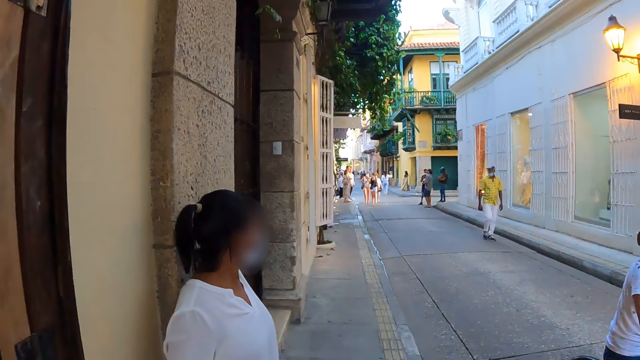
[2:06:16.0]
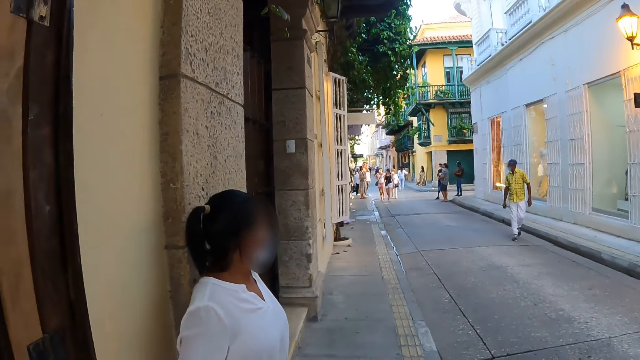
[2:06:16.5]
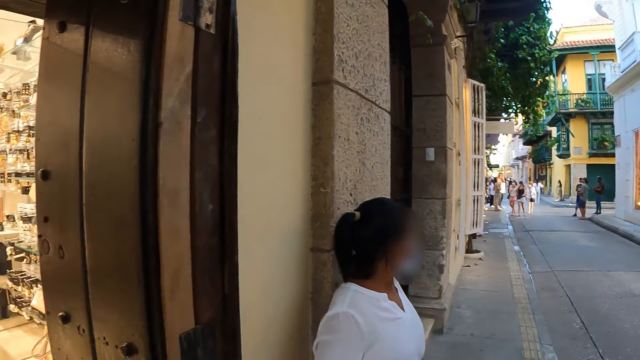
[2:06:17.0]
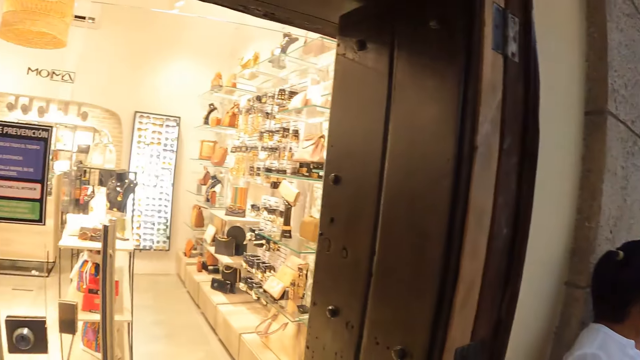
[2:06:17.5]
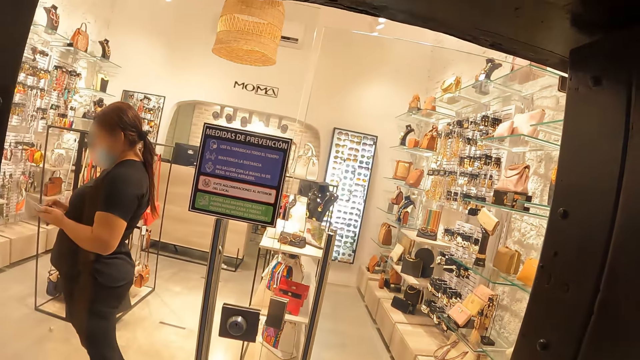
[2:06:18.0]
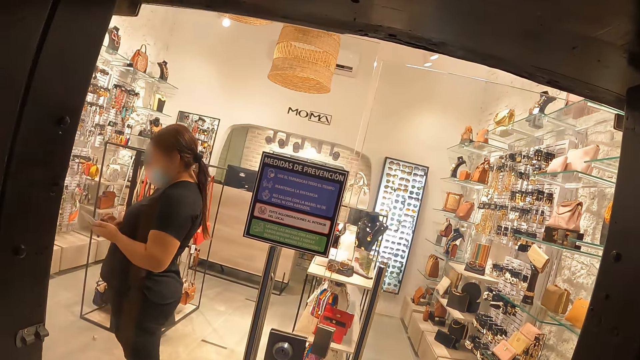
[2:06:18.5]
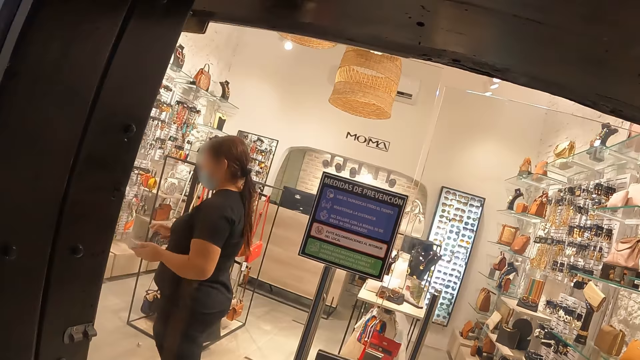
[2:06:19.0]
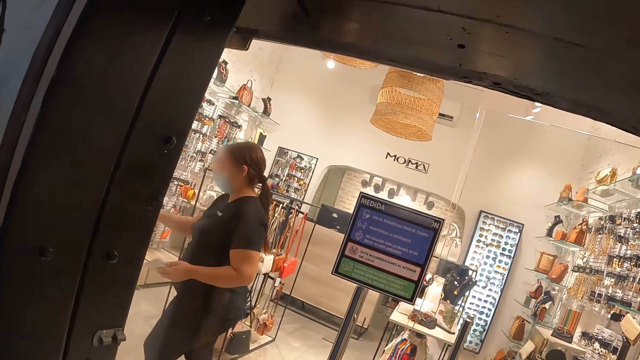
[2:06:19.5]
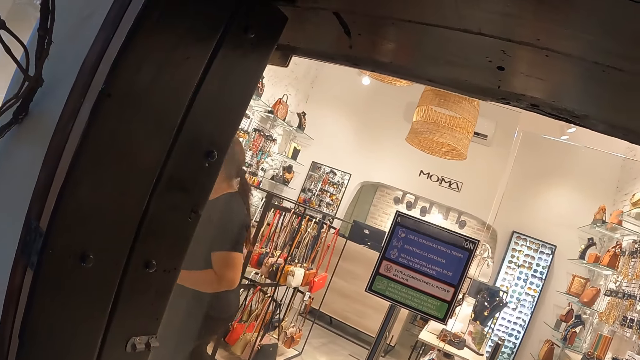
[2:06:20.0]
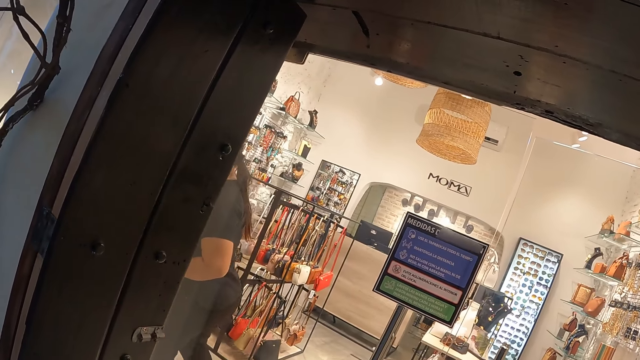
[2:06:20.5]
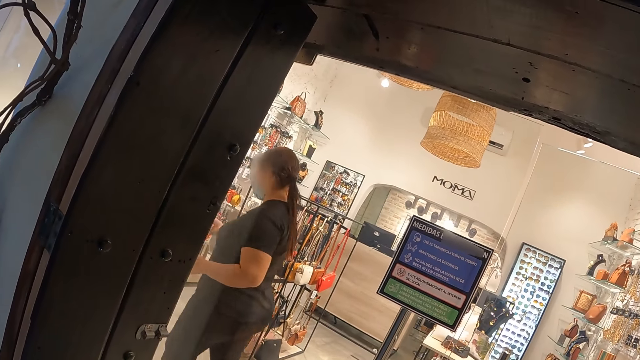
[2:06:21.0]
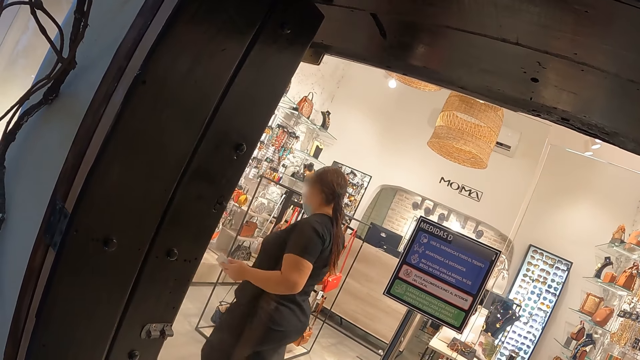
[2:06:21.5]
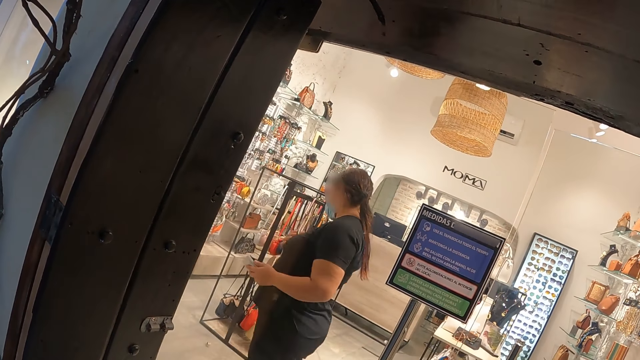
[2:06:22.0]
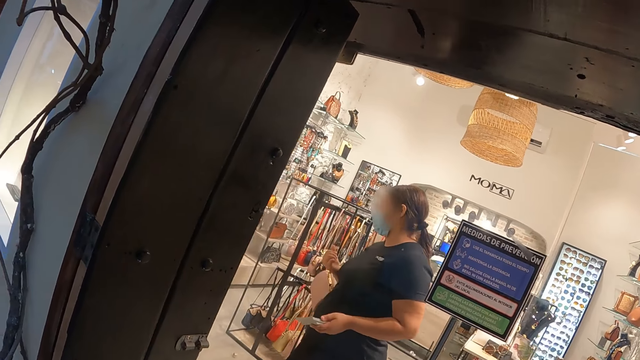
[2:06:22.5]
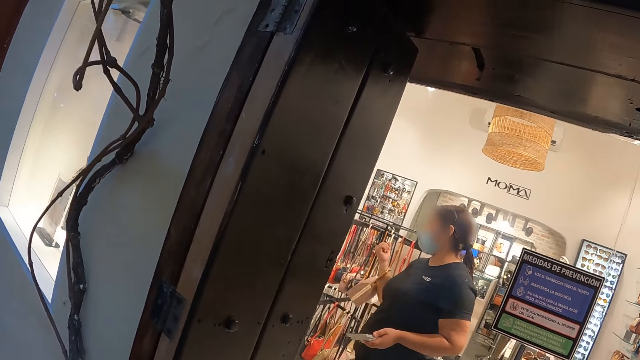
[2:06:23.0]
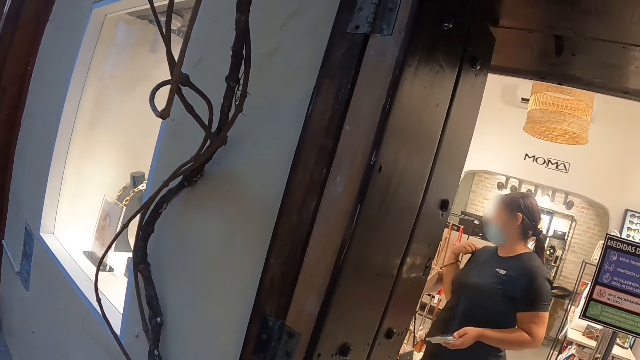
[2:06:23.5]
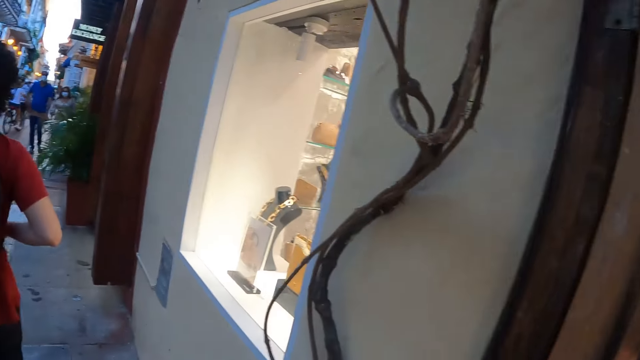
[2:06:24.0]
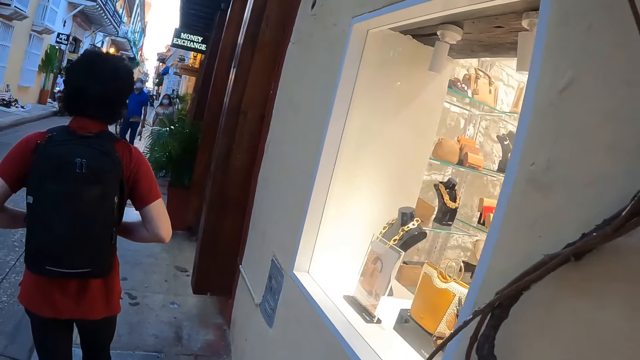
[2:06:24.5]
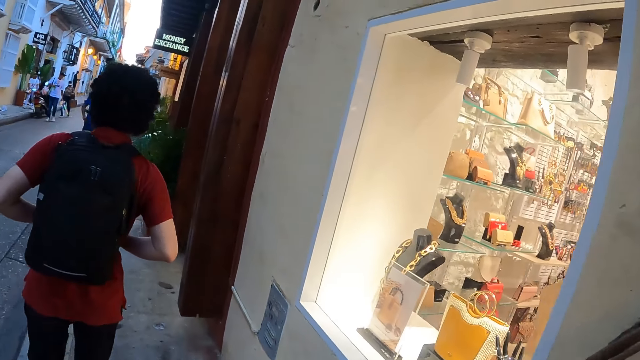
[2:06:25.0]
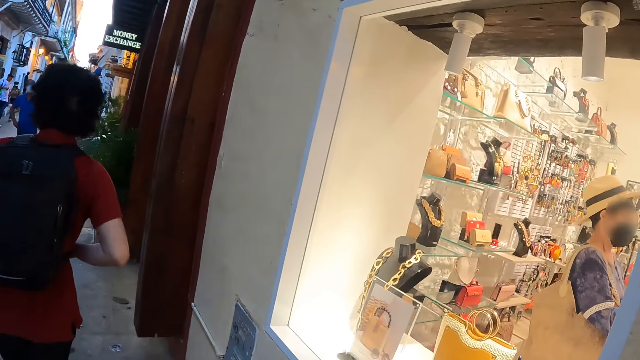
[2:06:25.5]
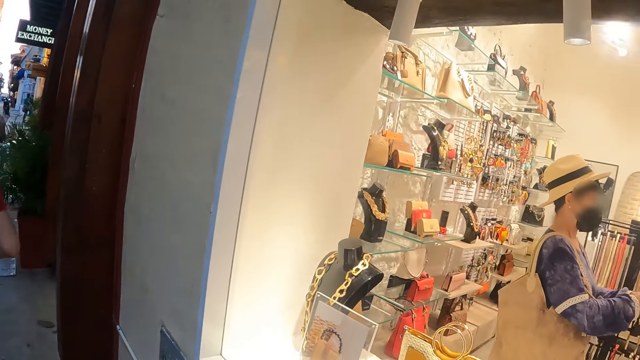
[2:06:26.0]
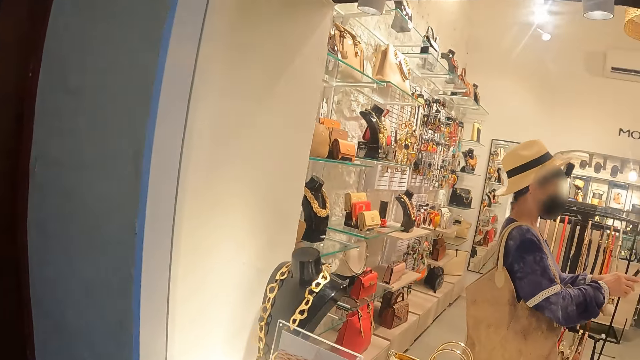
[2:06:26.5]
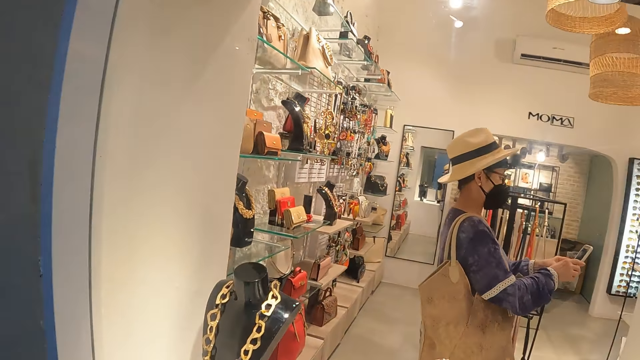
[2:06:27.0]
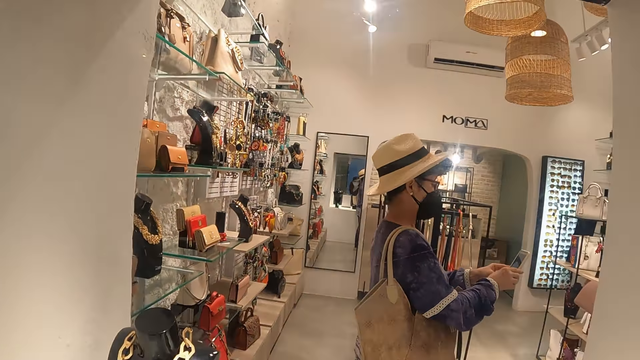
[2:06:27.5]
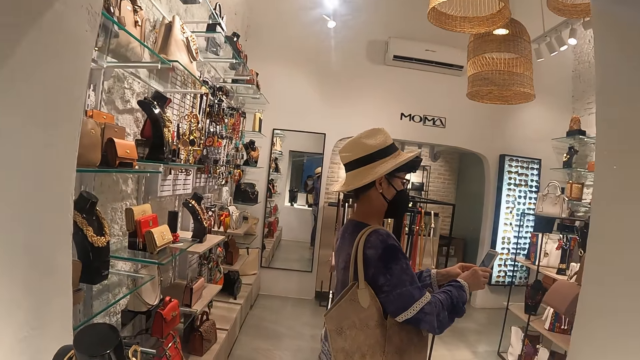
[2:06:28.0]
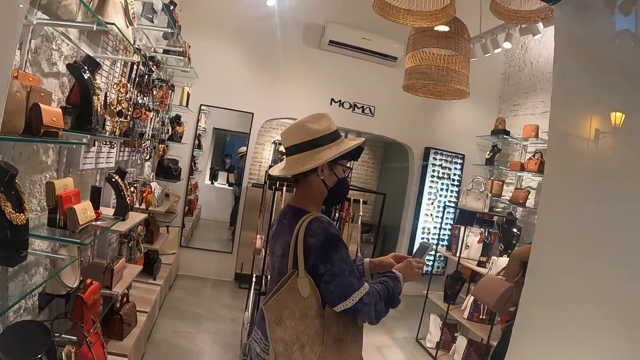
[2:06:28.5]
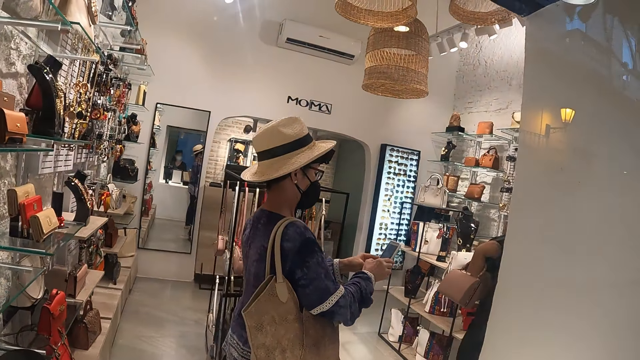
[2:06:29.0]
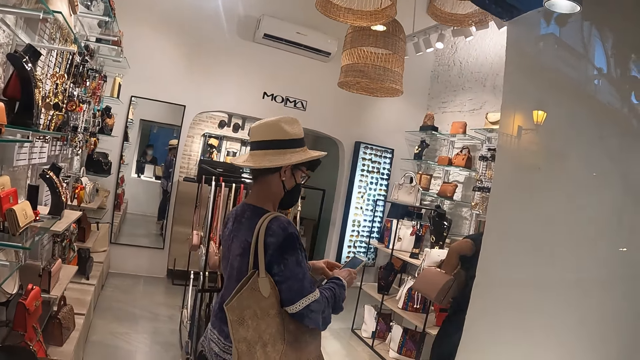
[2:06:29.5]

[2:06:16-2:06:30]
The camera wearer looks inside the shop through the window. They walk around the shop. A man walks around the street. The camera wearer looks at a woman. They look around.

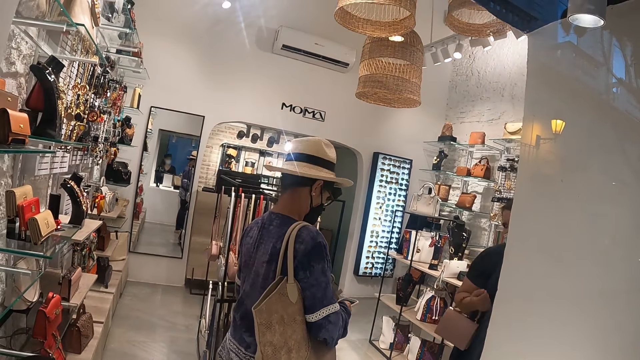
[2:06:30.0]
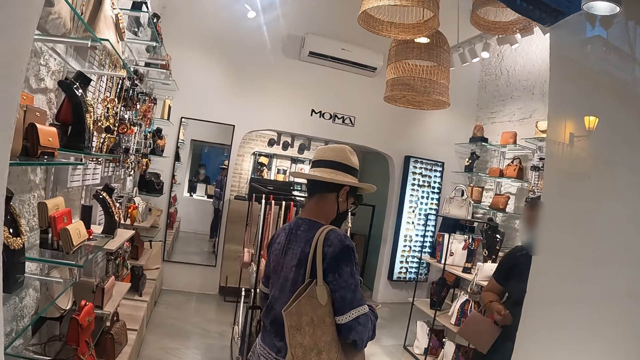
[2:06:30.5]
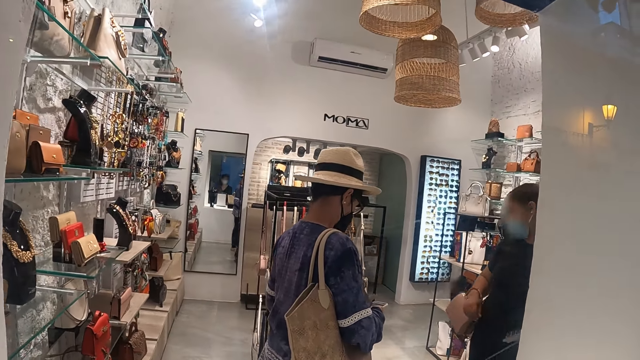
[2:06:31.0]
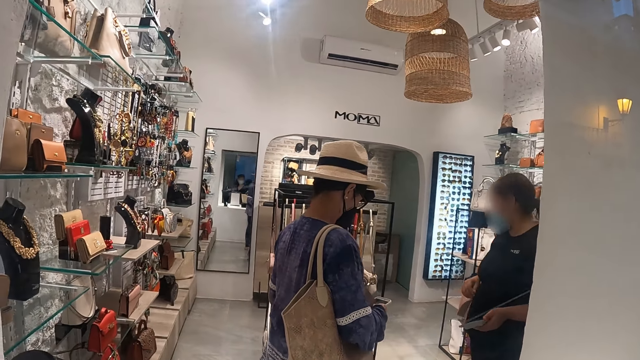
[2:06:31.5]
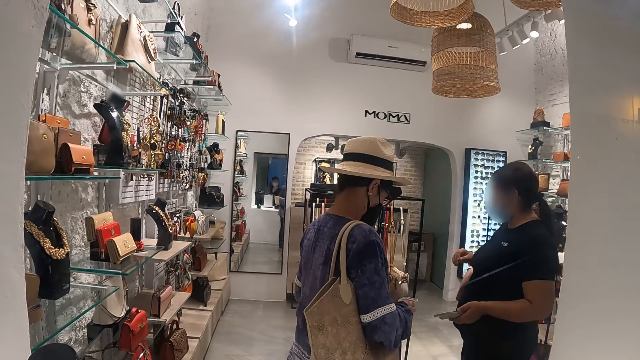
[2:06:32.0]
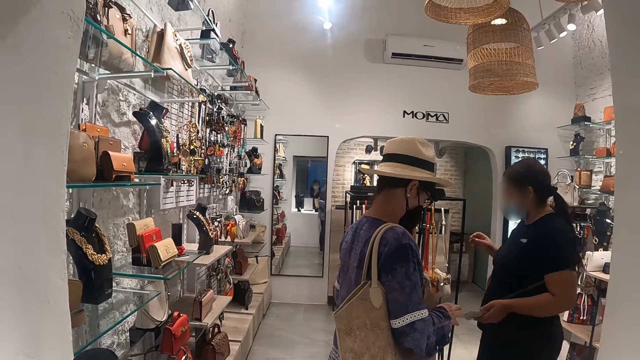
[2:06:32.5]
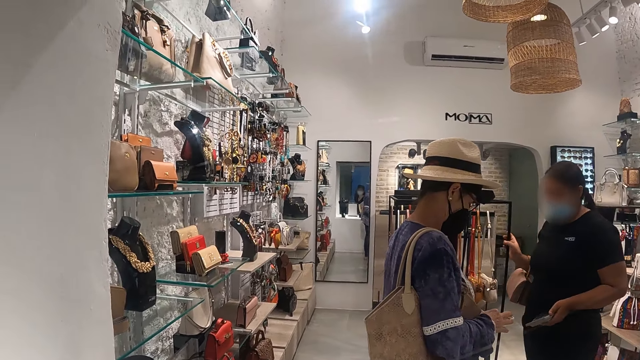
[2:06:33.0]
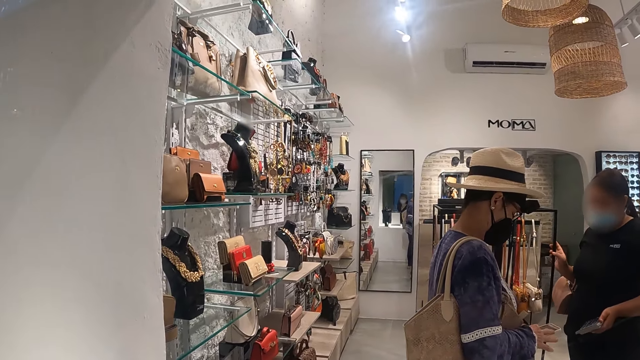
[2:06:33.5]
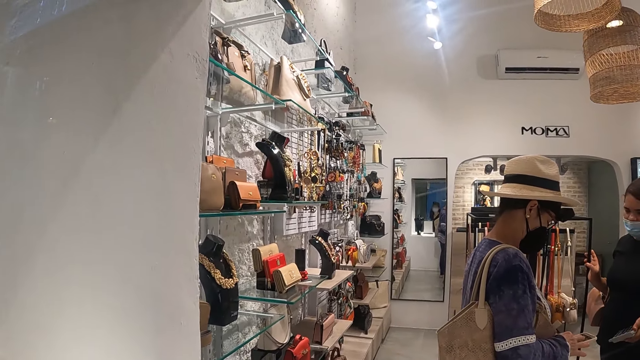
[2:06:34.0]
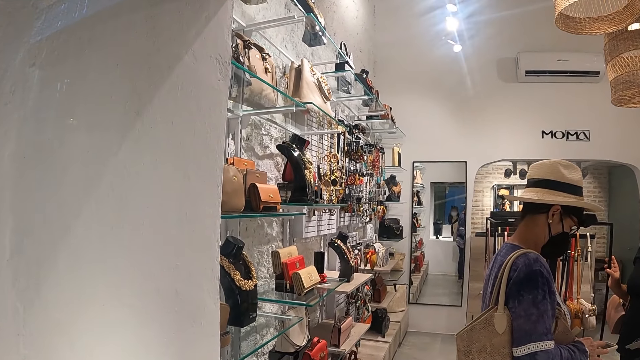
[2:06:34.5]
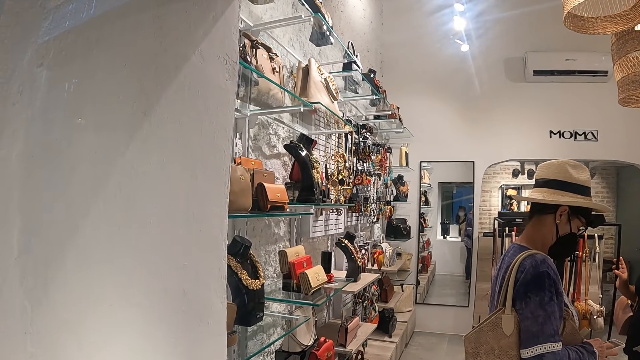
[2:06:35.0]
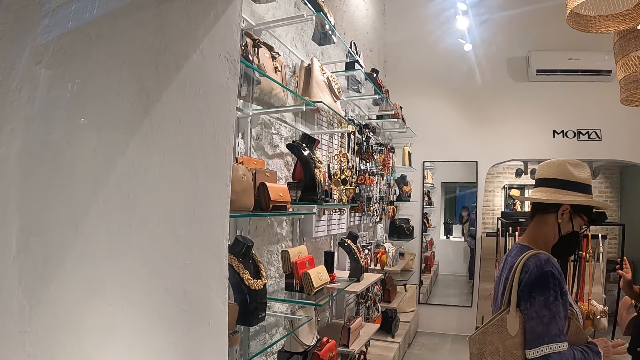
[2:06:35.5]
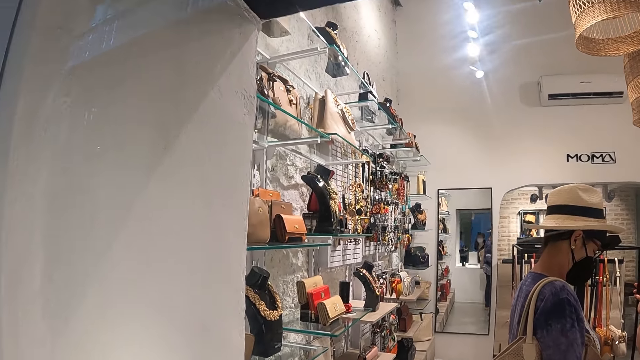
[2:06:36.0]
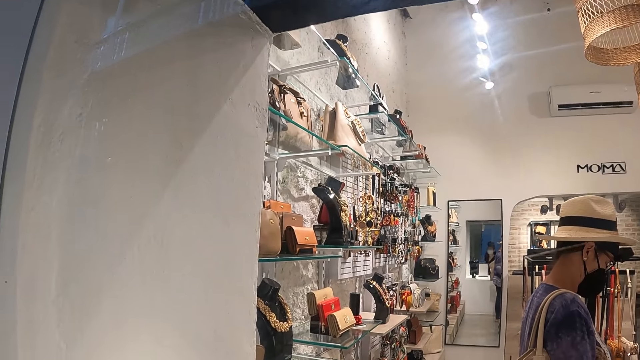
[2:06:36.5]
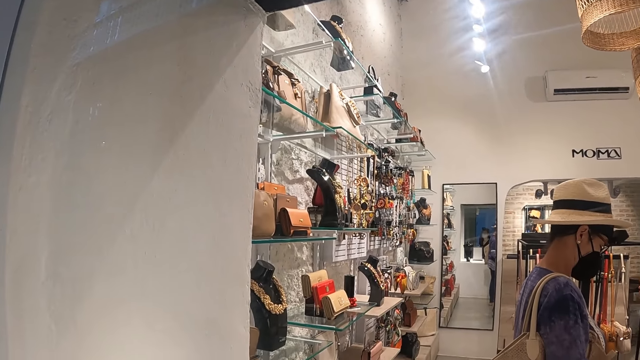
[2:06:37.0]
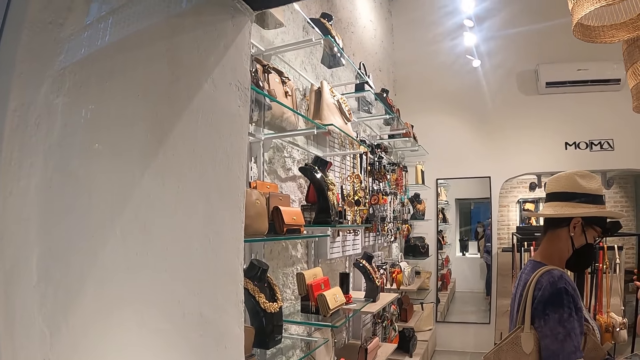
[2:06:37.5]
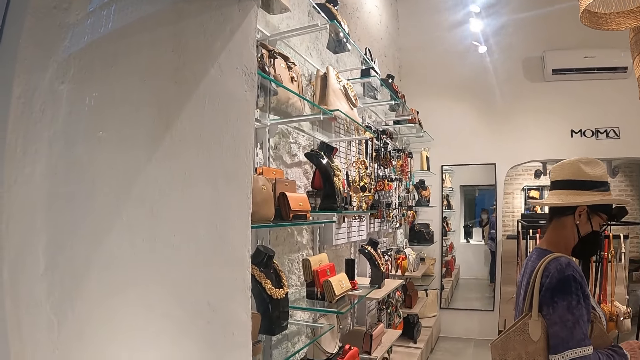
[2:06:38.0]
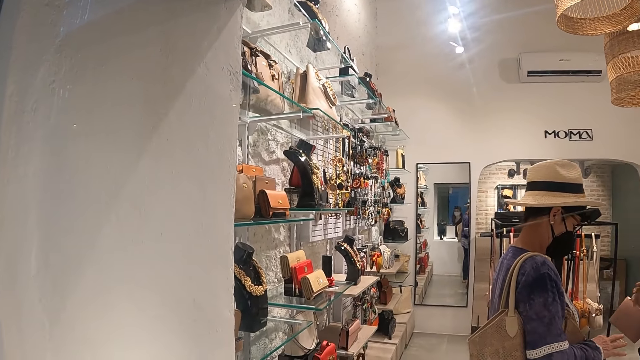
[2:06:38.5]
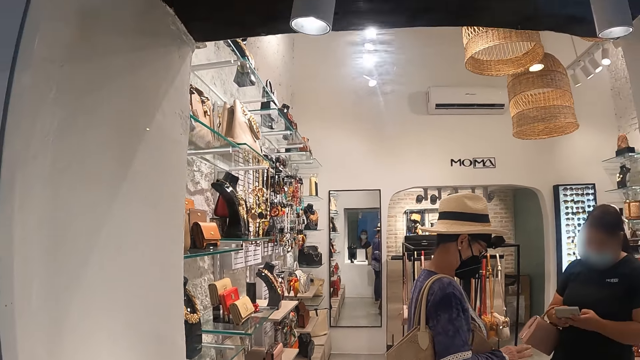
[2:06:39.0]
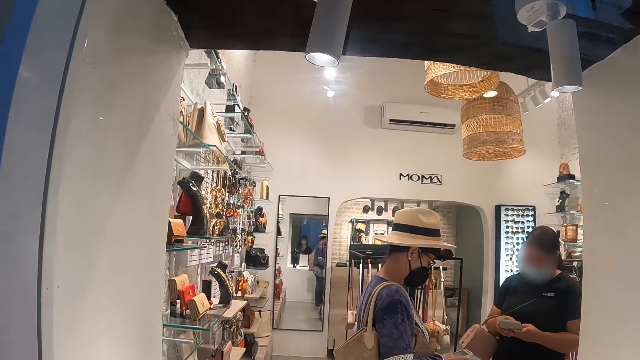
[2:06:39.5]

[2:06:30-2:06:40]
The camera wearer looks inside the shop through the window.
